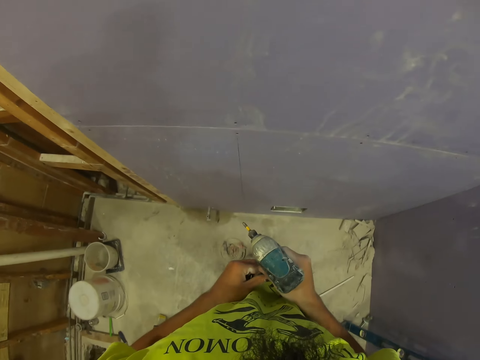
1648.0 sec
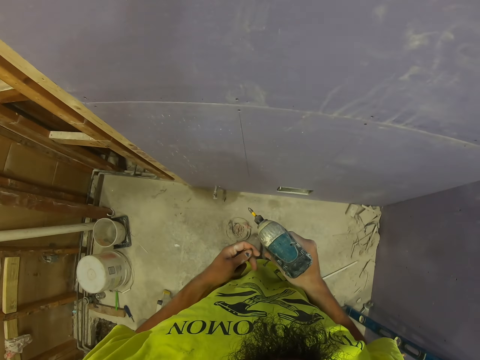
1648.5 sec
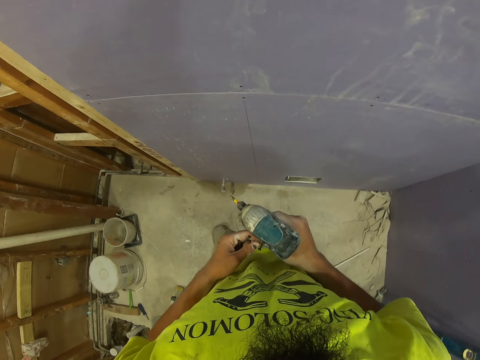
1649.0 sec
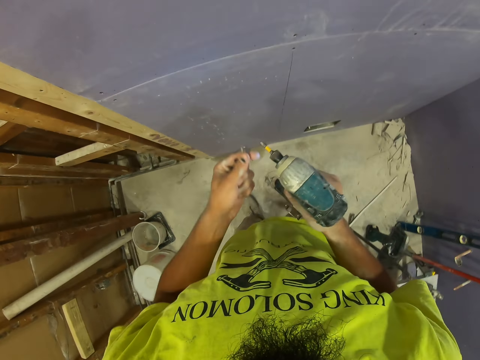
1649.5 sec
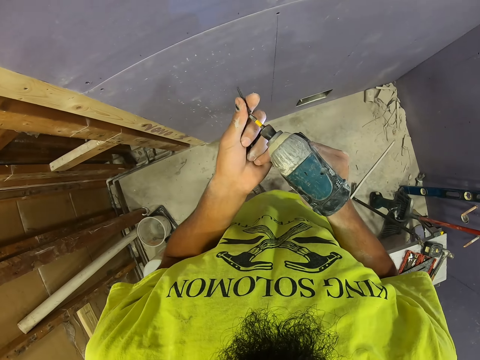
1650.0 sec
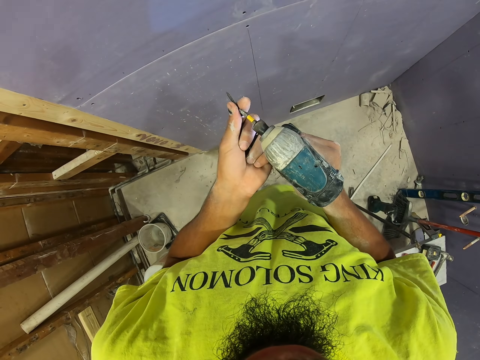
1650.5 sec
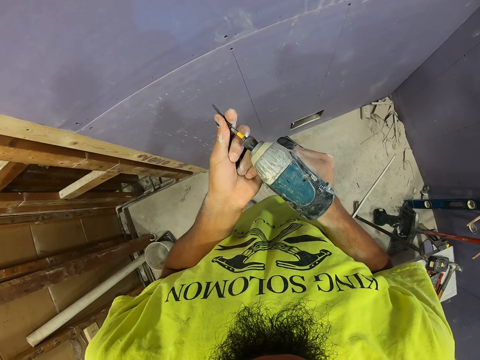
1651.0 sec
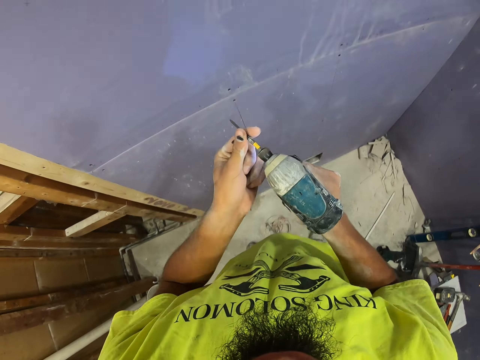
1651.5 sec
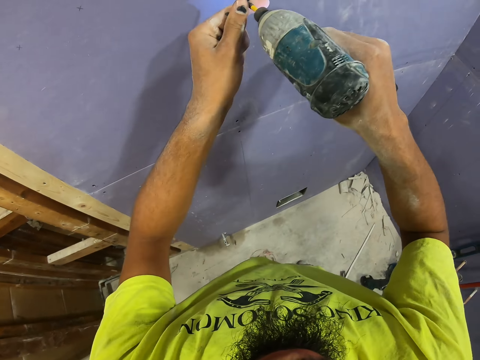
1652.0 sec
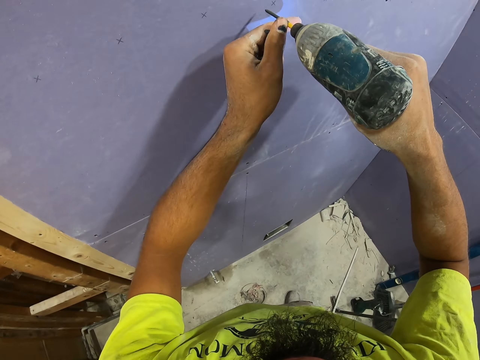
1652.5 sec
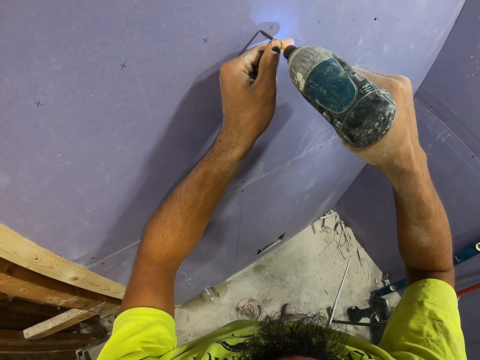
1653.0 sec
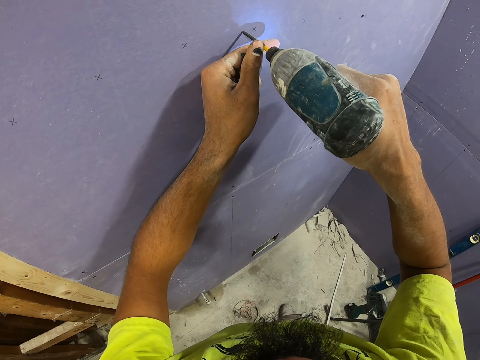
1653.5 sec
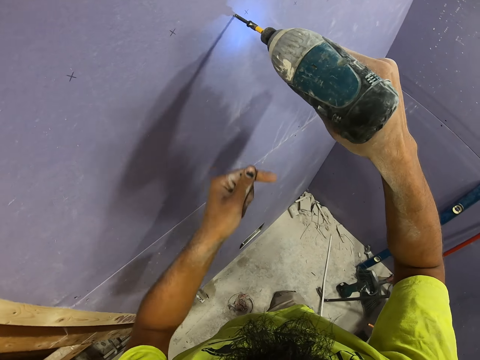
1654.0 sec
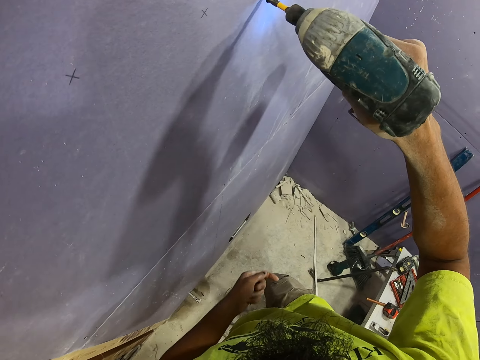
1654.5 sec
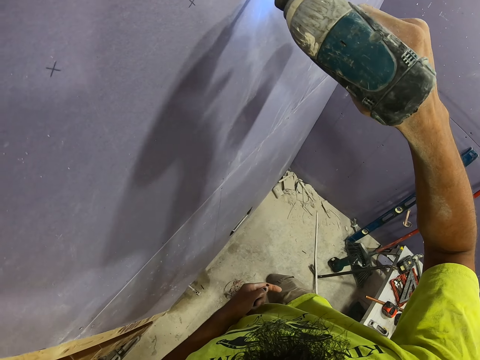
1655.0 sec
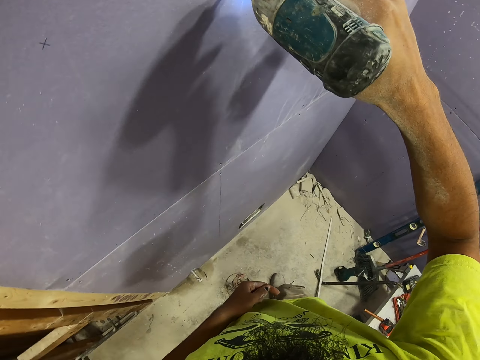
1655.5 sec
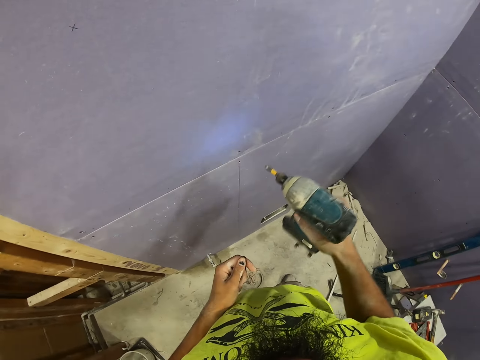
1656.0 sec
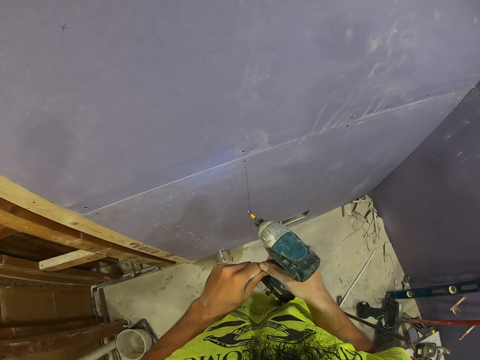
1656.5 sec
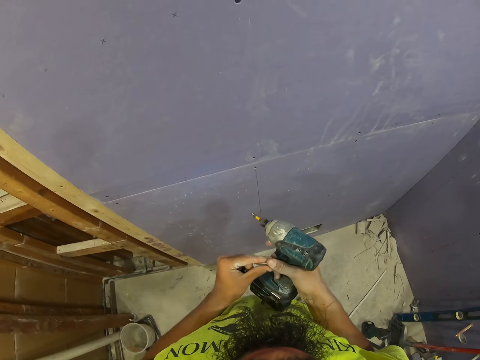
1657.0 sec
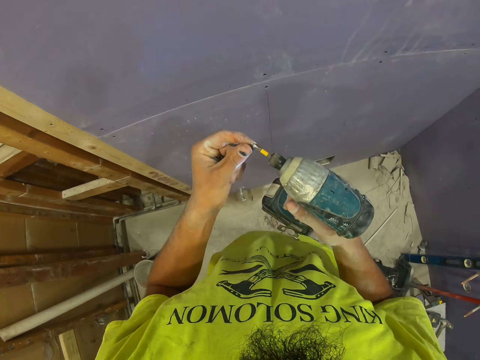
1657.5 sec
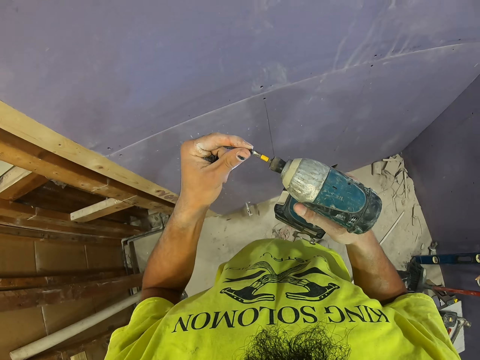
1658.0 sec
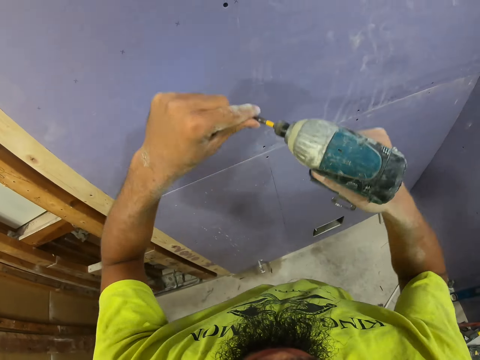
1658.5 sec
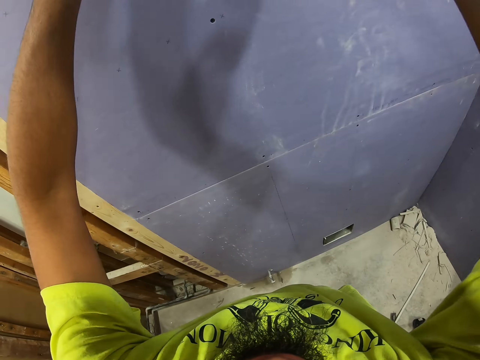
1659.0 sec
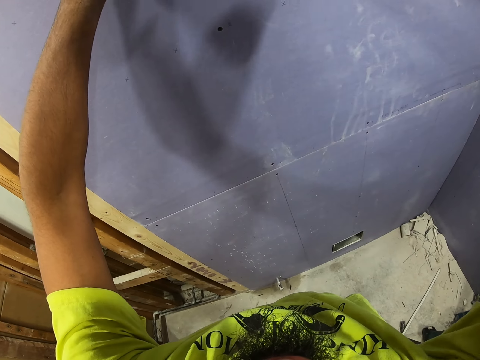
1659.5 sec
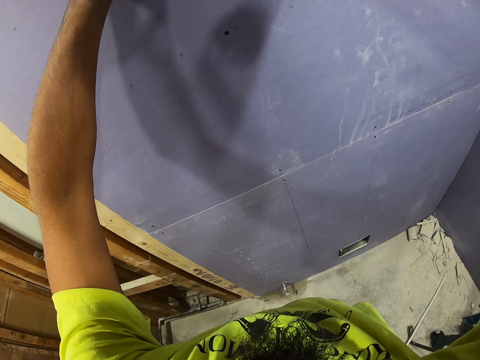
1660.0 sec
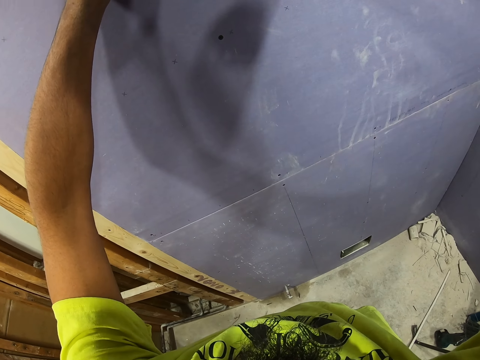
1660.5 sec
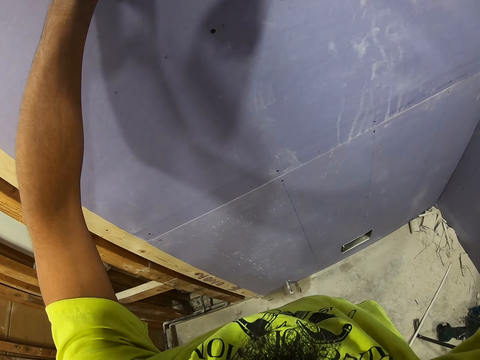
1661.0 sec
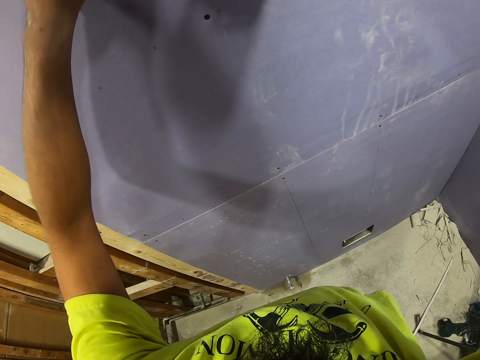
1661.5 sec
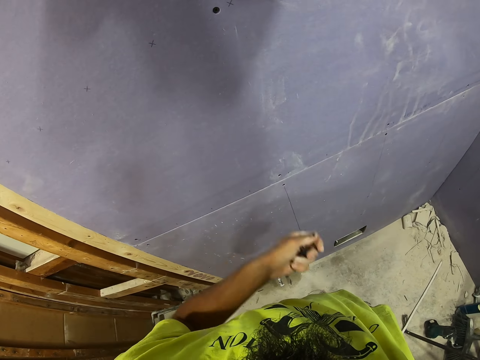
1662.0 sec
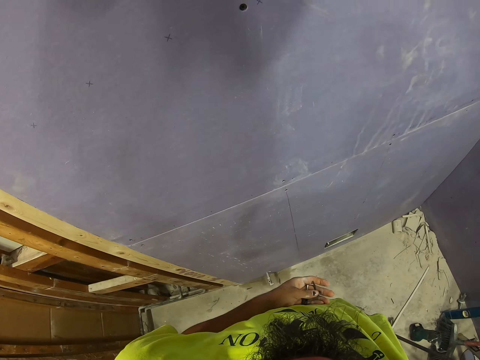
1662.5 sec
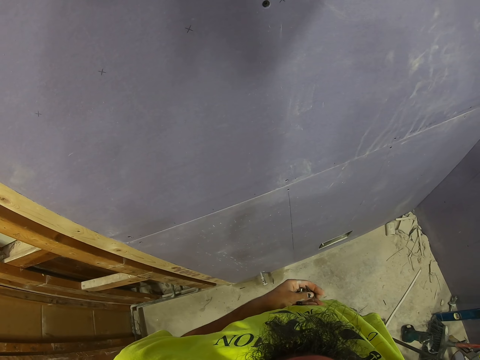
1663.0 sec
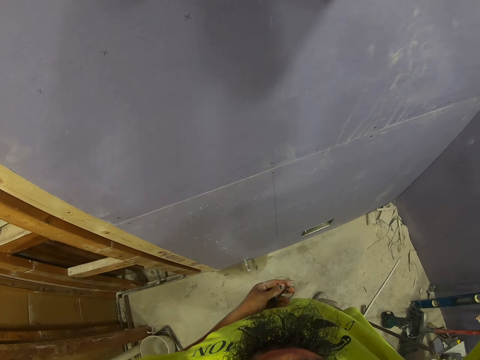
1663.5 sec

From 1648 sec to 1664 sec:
The camera wearer takes a screw. They put the screw on the impact driver. They drill the screw into the board. They take a screw. They put the screw on the impact driver. They drill the screw into the board.

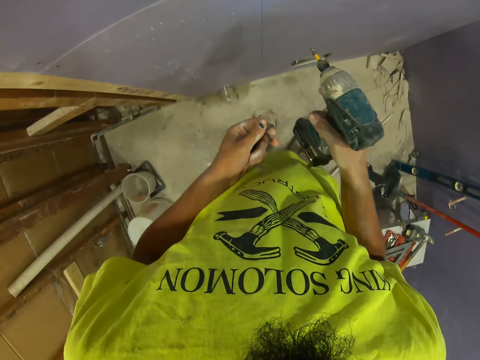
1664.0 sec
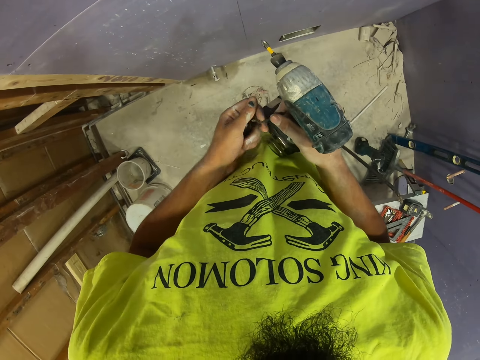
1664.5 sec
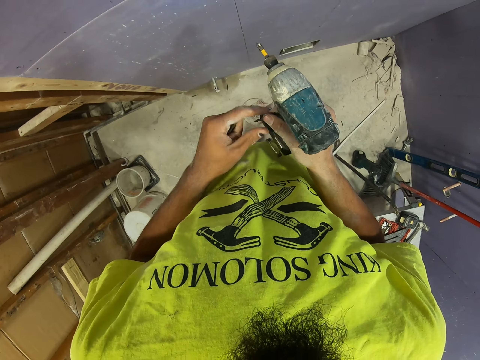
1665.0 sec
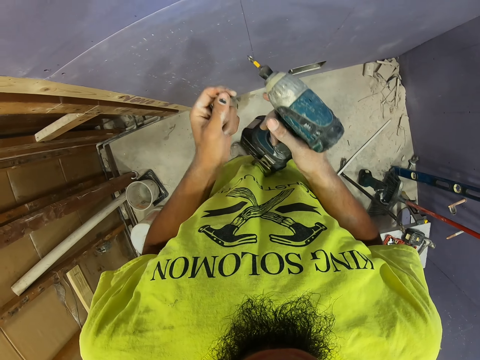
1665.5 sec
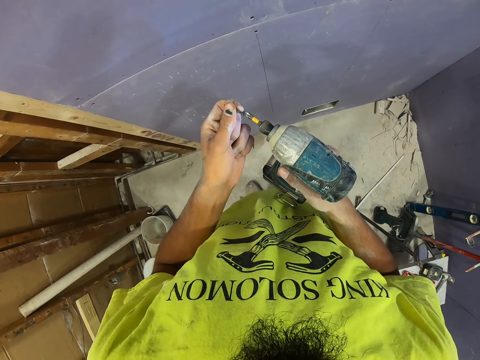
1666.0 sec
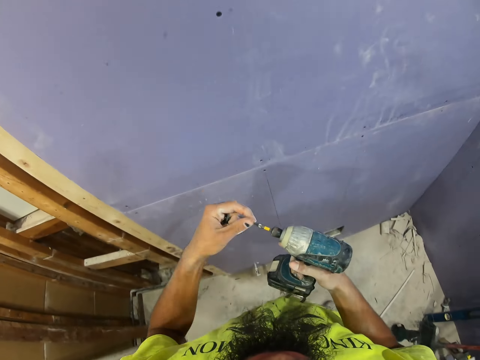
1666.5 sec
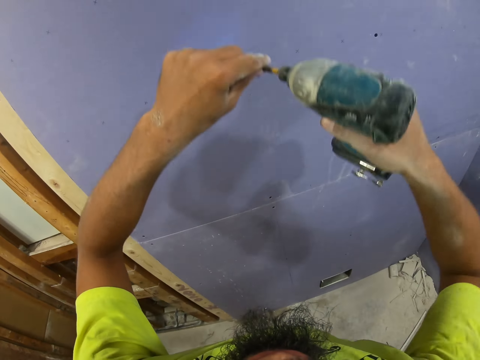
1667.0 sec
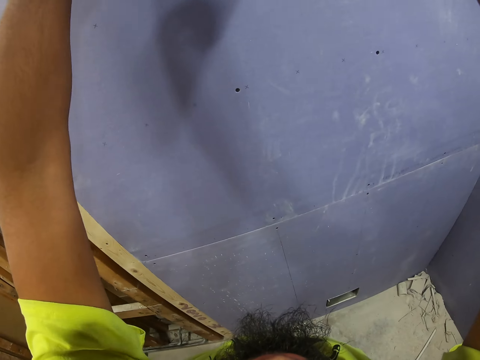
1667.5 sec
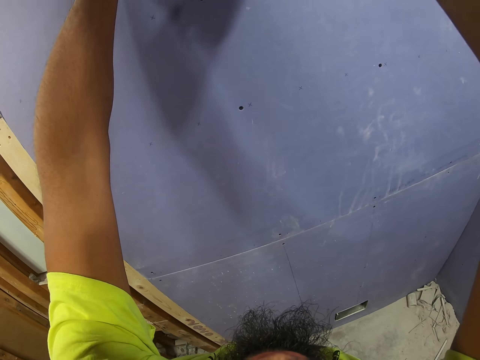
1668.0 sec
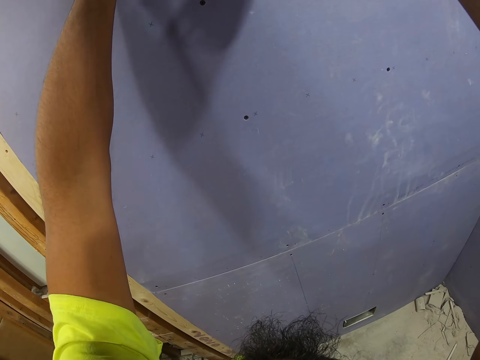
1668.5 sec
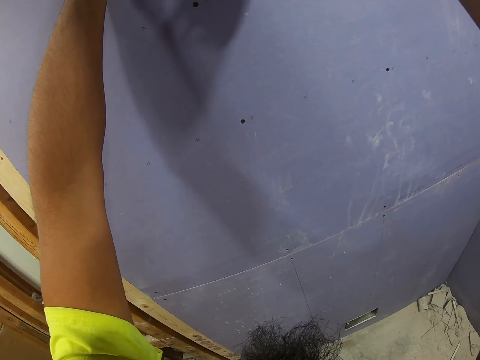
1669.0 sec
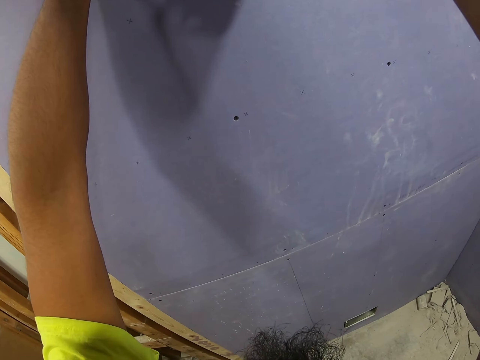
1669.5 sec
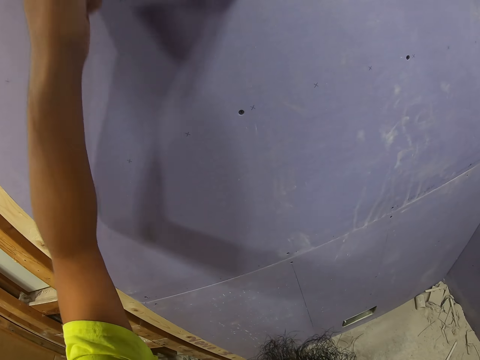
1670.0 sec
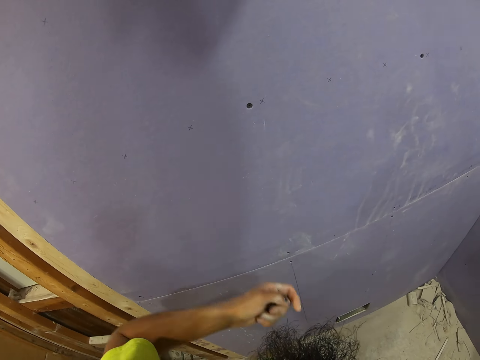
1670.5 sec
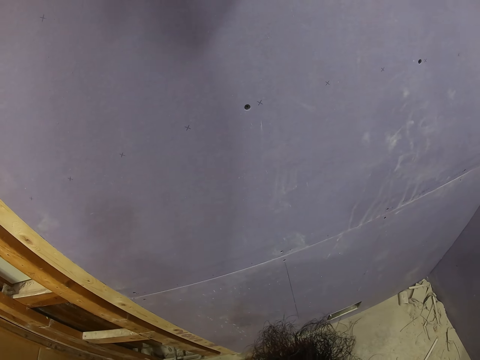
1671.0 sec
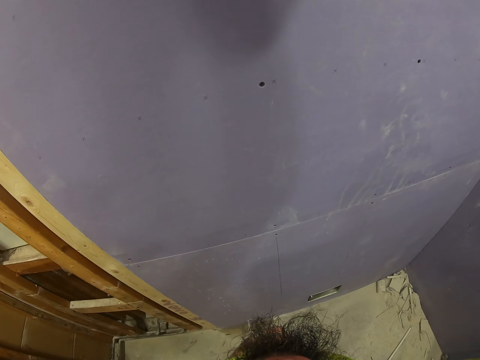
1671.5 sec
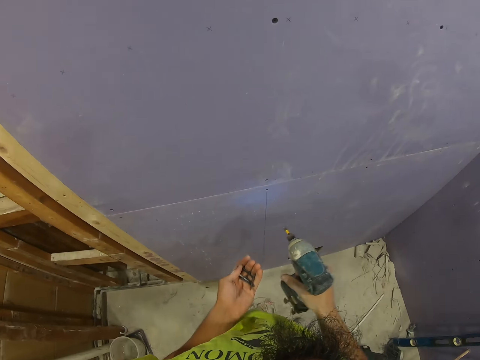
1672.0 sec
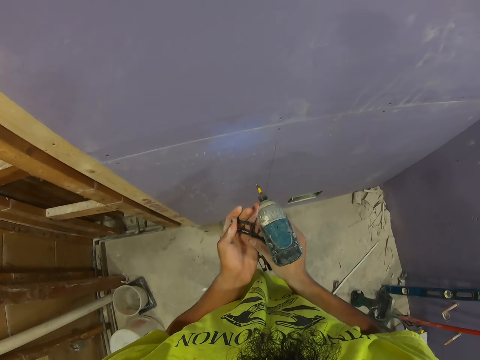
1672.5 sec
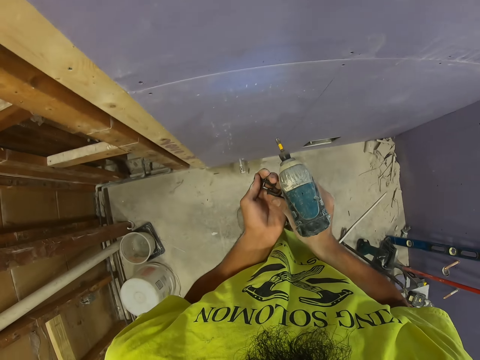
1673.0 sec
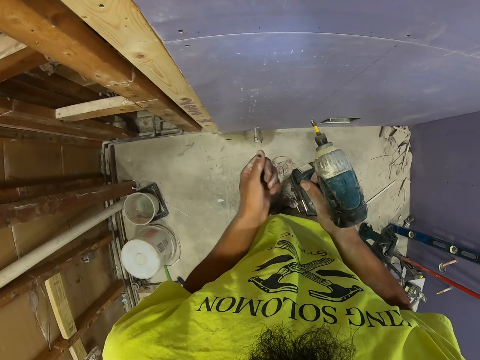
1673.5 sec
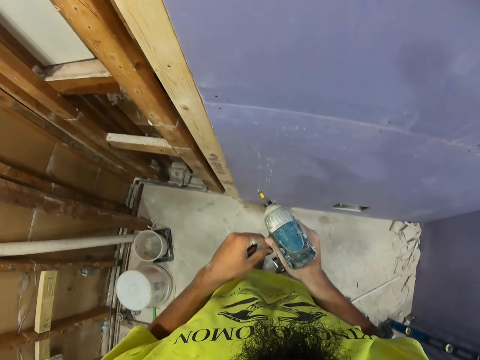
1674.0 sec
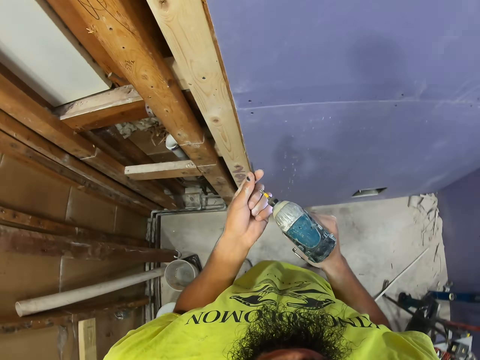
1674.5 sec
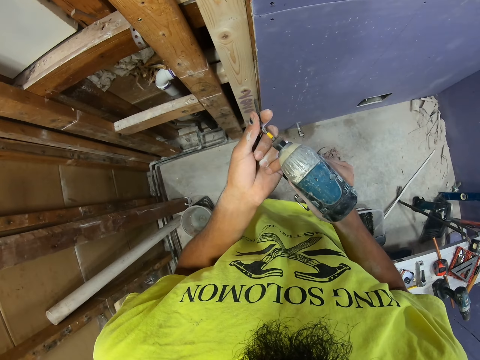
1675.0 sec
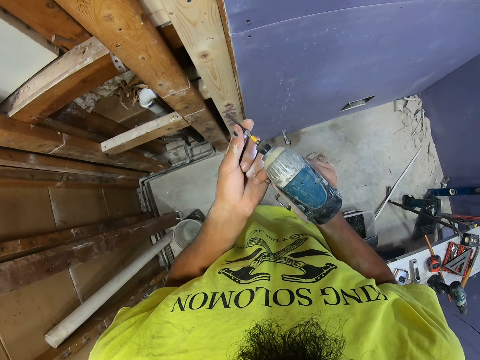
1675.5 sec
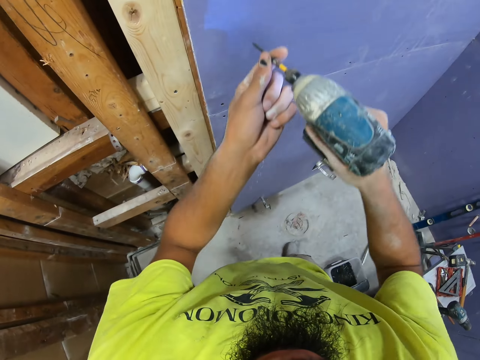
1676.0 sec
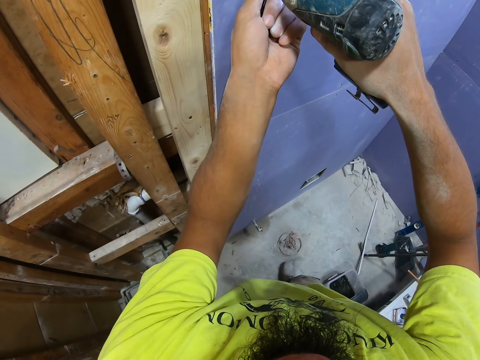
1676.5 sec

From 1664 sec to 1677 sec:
The camera wearer takes a screw. They put the screw on the impact driver. They drill the screw into the board. They take a screw. They put the screw on the impact driver.
